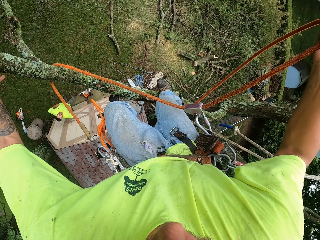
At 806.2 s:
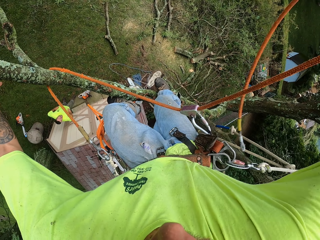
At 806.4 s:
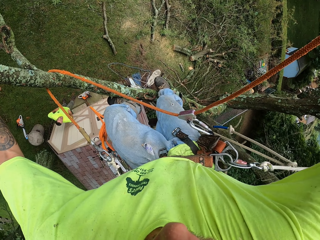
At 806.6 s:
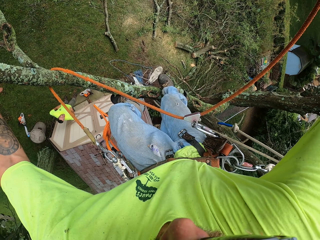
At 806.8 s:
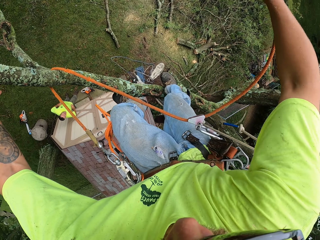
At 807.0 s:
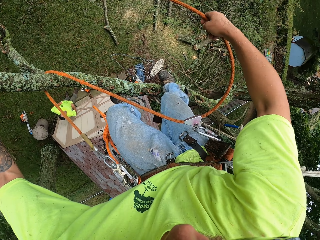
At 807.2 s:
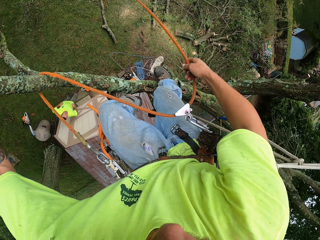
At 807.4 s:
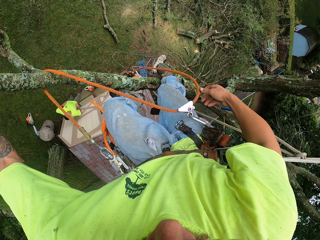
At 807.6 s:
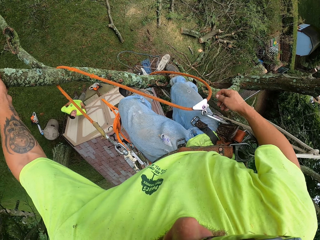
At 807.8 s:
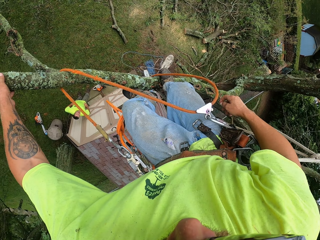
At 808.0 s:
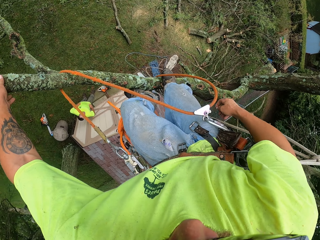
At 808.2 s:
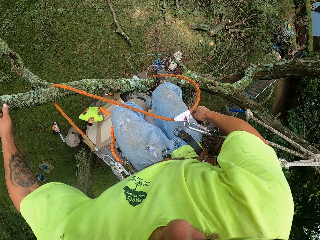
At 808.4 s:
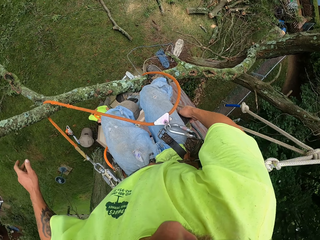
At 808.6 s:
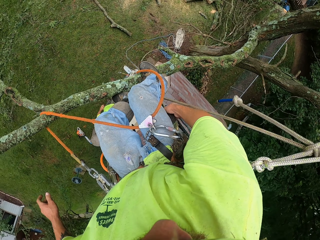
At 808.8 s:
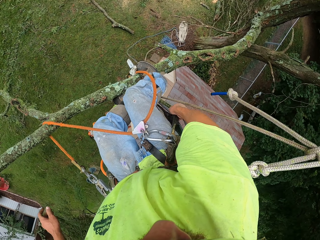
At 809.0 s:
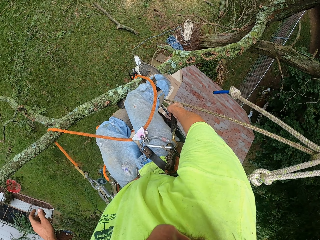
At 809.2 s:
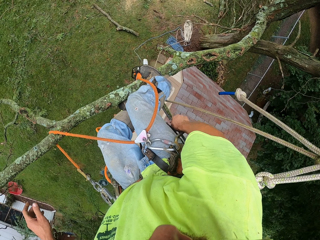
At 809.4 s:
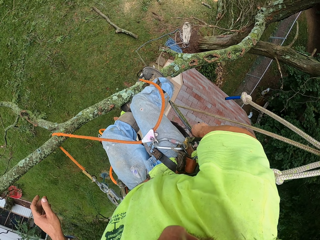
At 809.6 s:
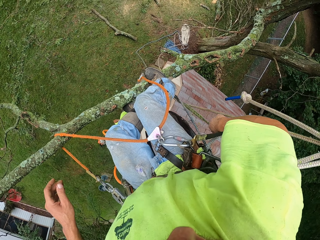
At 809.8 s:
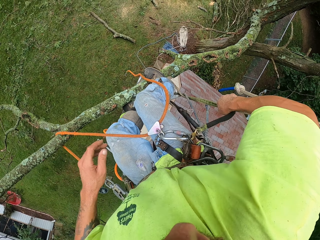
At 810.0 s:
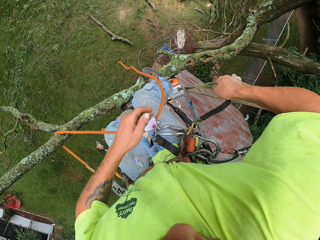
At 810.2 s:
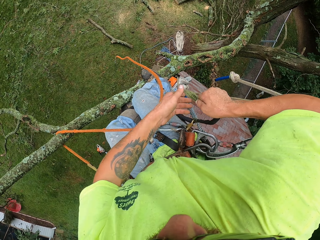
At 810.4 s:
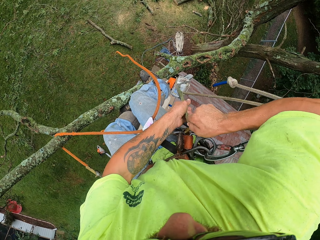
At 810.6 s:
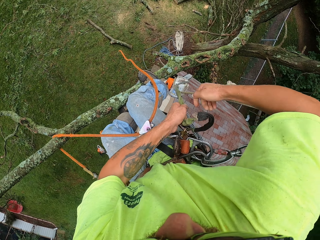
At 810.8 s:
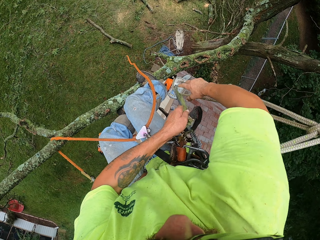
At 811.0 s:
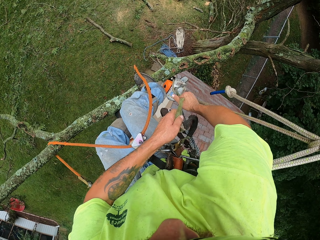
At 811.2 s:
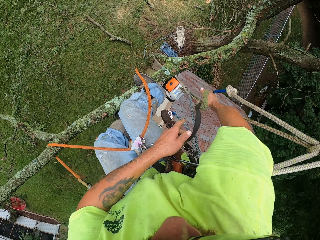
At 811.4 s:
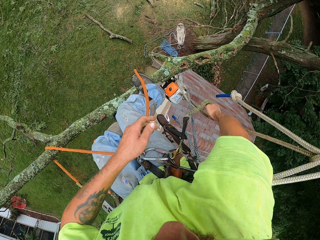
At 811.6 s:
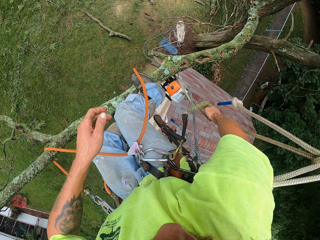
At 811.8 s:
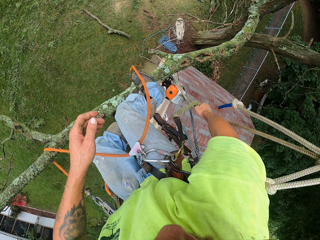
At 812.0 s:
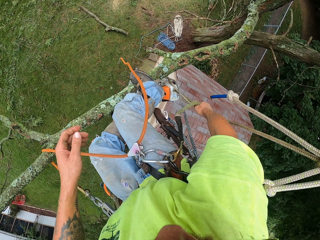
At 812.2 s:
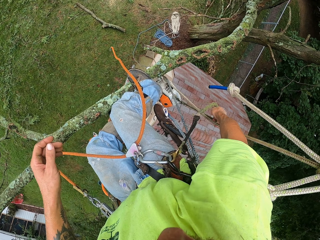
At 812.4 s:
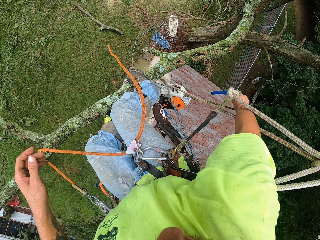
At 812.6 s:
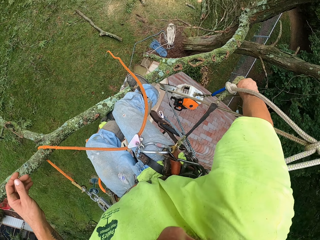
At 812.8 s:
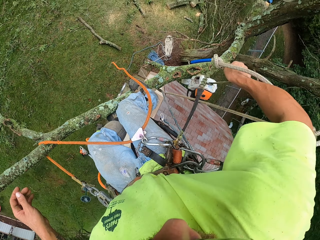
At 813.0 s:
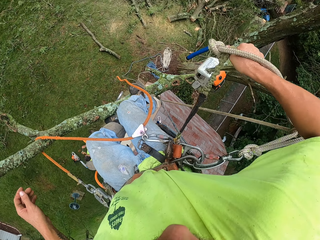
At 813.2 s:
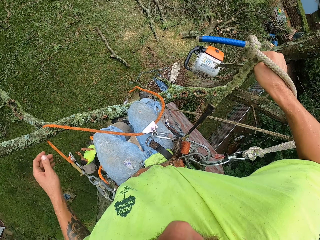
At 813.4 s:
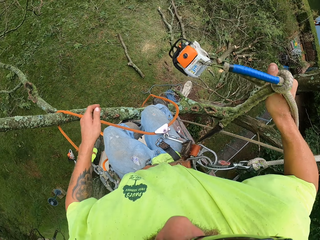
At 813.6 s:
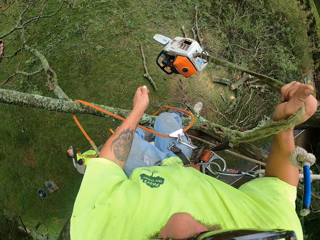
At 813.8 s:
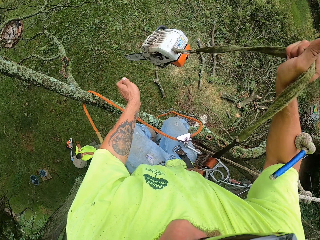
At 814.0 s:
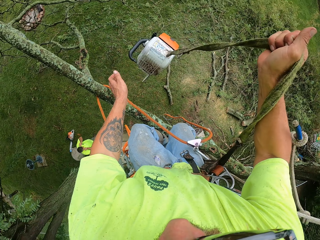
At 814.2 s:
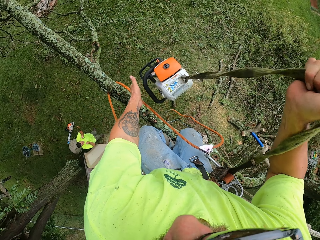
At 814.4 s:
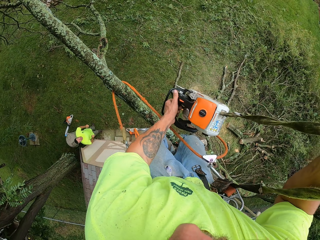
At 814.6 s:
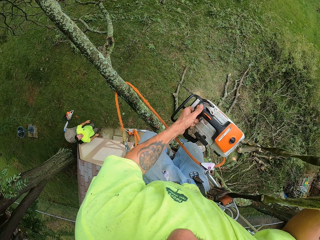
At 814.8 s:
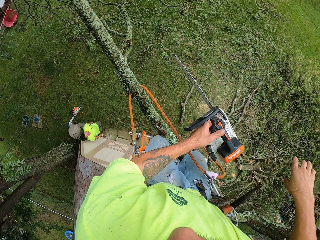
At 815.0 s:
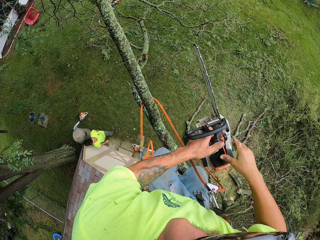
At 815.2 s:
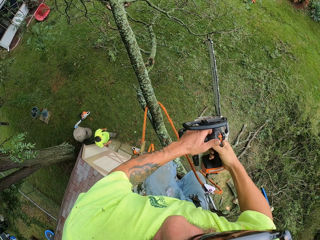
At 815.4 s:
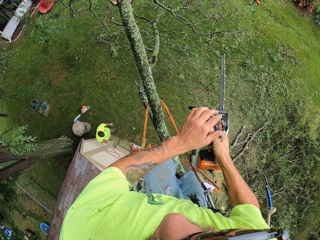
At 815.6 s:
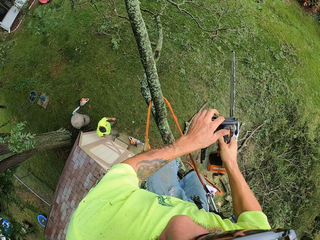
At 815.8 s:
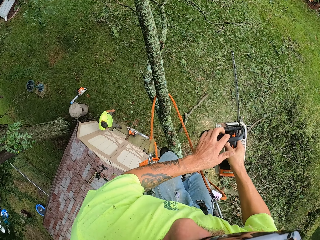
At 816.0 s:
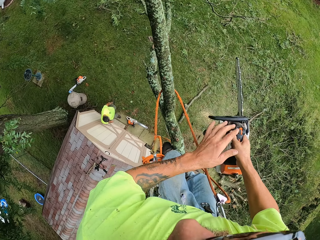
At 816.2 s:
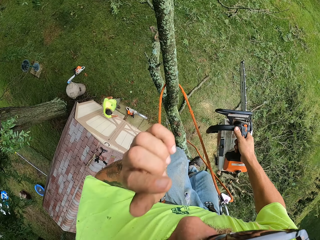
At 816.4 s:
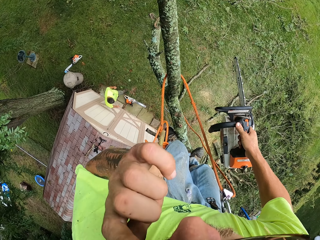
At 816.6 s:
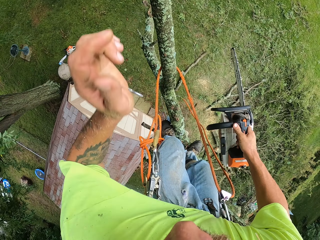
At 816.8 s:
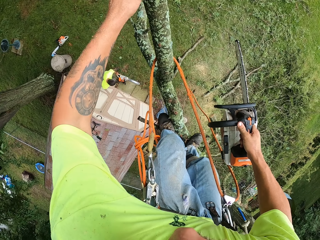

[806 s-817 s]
The camera wearer adjusts a safety rope. They pull the rope of a chain saw with the right hand. They hold the chain saw with both hands. They adjust the glasses.

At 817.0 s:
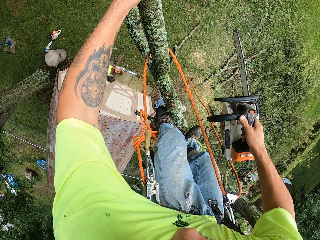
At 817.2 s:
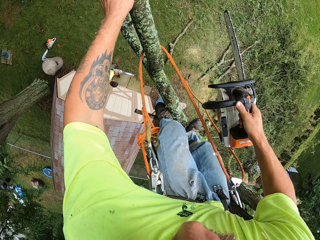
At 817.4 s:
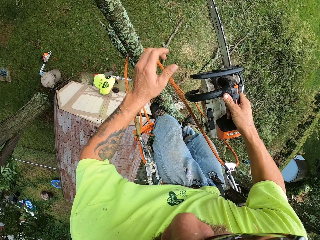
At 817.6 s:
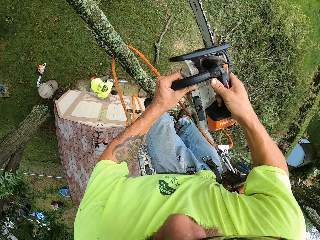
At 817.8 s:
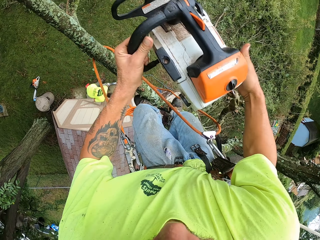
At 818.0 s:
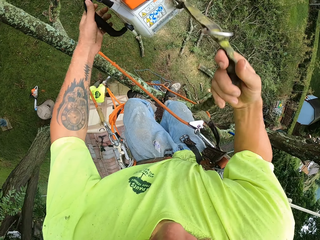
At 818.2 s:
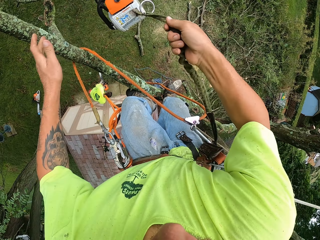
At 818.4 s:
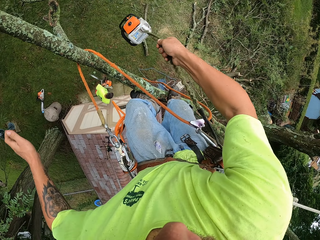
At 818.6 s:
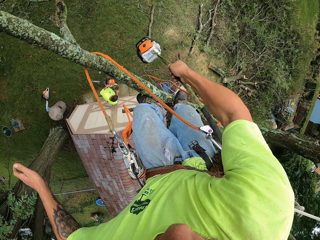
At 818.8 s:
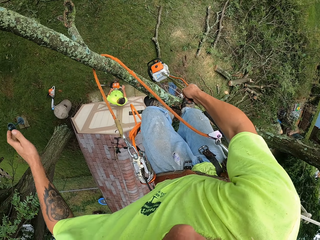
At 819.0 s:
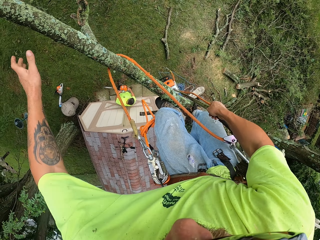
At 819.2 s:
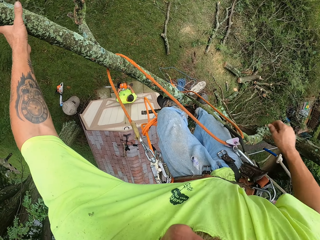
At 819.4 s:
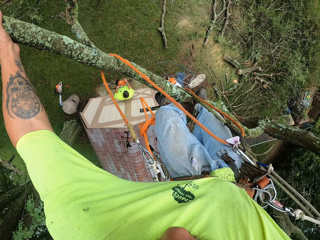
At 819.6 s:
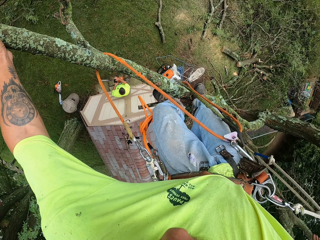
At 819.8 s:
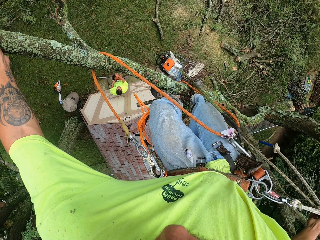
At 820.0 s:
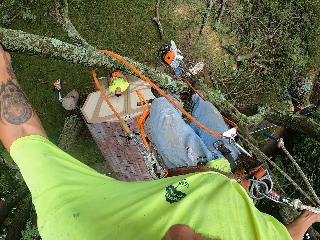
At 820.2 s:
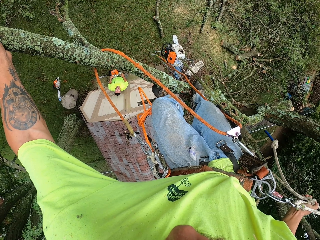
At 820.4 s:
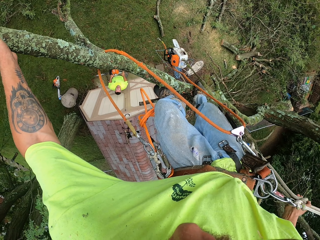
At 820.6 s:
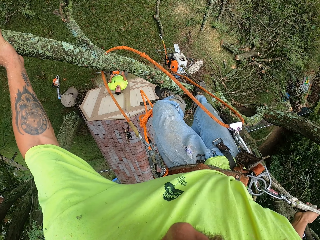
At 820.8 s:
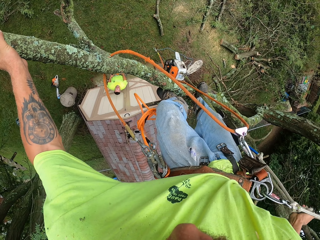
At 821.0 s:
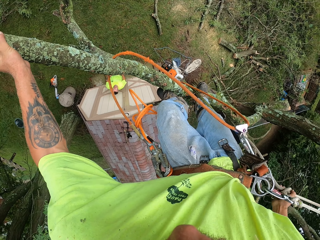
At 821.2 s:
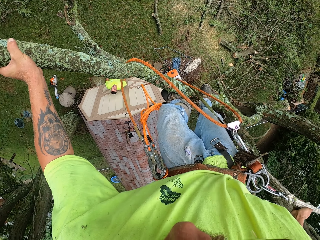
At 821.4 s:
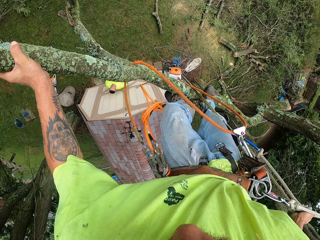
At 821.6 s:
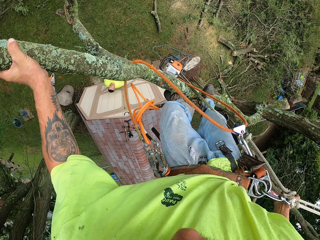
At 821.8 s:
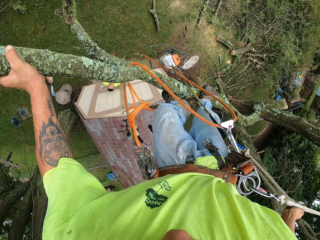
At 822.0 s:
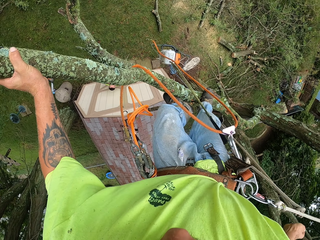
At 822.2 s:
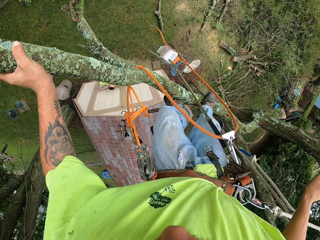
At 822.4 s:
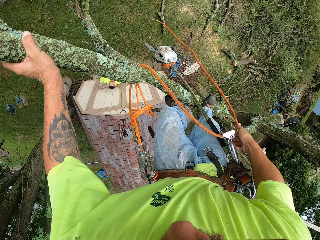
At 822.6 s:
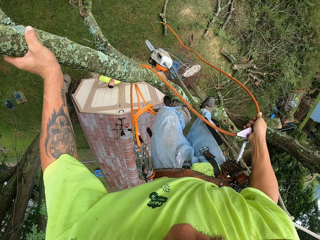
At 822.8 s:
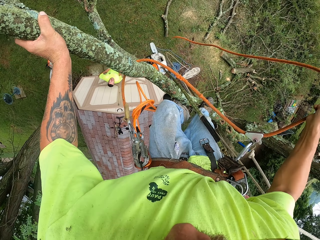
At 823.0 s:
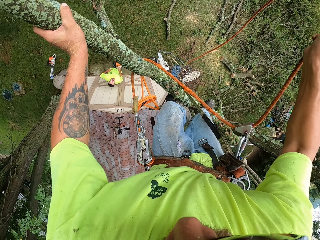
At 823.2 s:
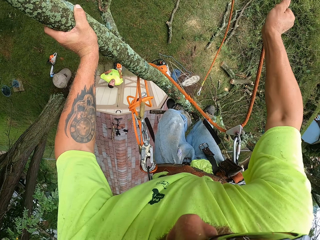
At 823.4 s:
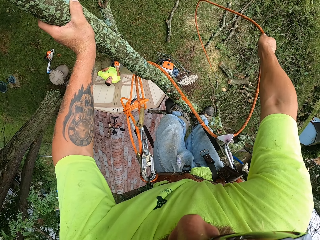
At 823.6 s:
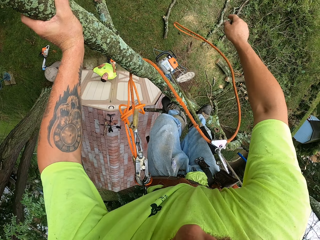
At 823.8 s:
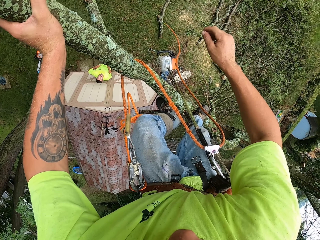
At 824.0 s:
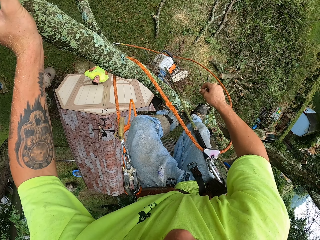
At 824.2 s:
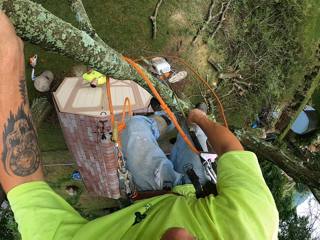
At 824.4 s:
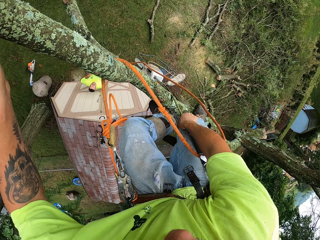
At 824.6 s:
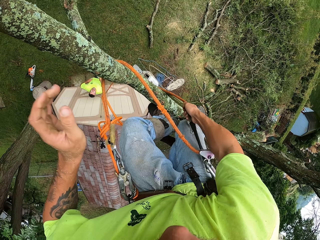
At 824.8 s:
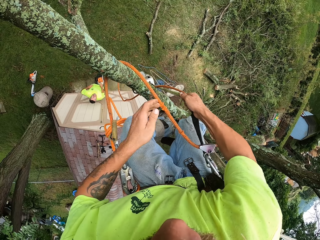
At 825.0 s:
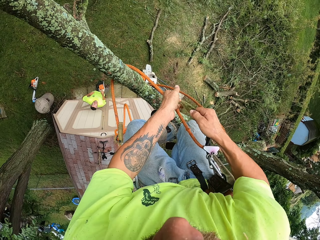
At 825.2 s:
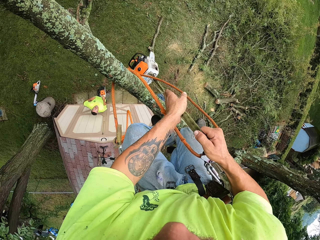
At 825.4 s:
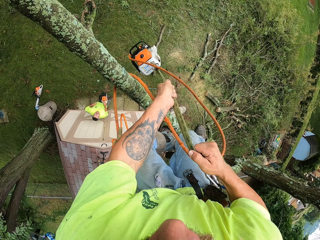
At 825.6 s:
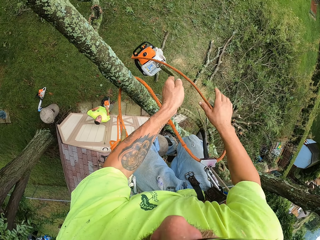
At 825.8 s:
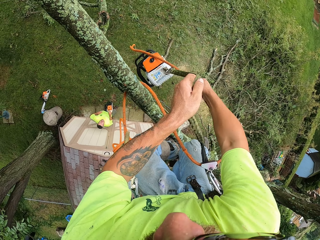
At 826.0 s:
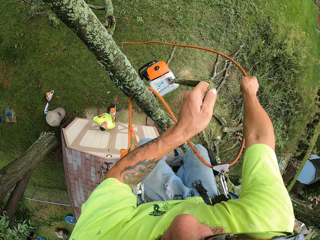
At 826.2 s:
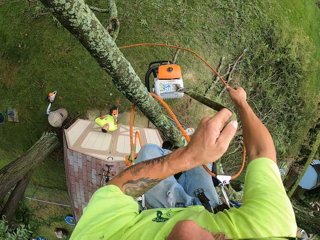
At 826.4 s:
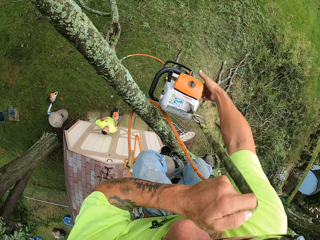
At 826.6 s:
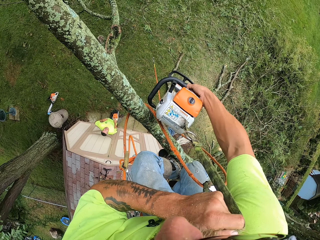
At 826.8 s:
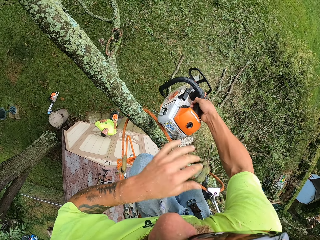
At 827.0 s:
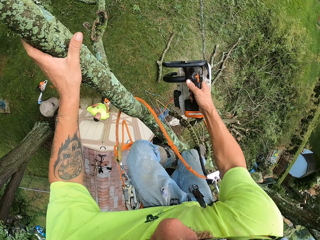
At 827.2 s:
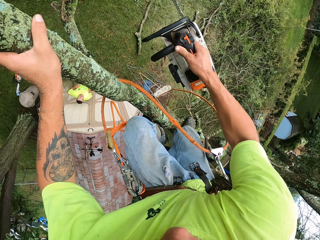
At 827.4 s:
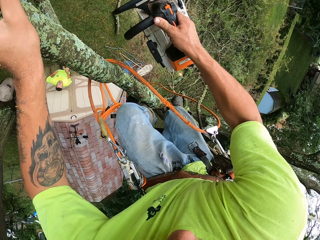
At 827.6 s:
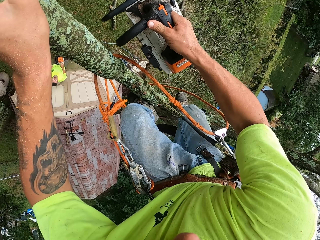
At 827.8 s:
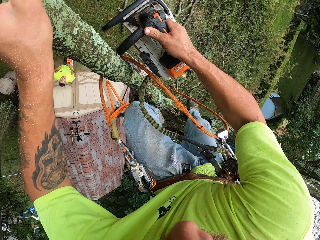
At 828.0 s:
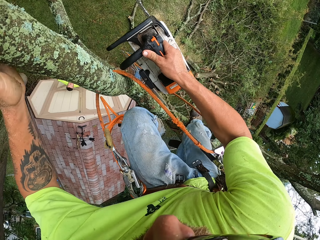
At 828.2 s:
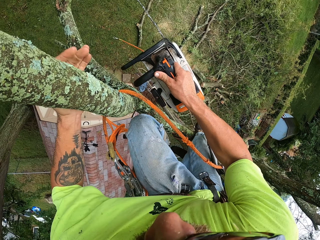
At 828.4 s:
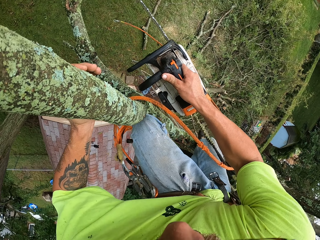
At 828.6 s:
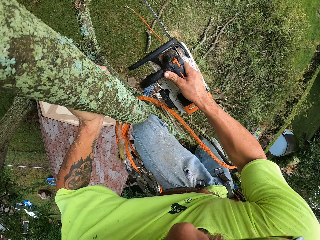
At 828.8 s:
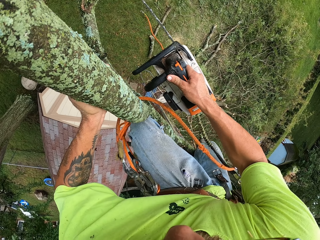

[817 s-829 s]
The camera wearer holds a tree branch. He holds a chain saw with both hands. He holds the chain saw rope. He drops the rope of the chain saw with his right hand. He holds the tree branch. He adjusts the climbing rope or safety rope with his right hand. He holds the safety rope. He releases the safety rope. He pulls the rope of the chain saw with both hands. He collects the chainsaw with his right hand.
